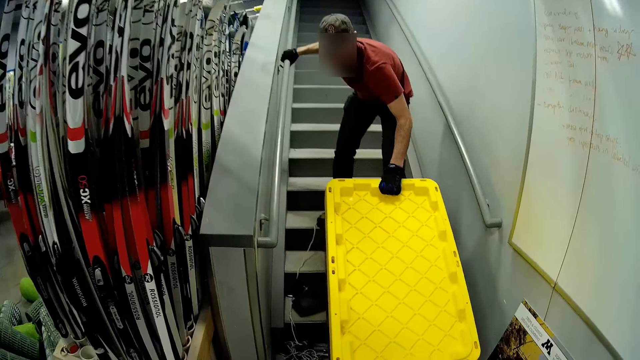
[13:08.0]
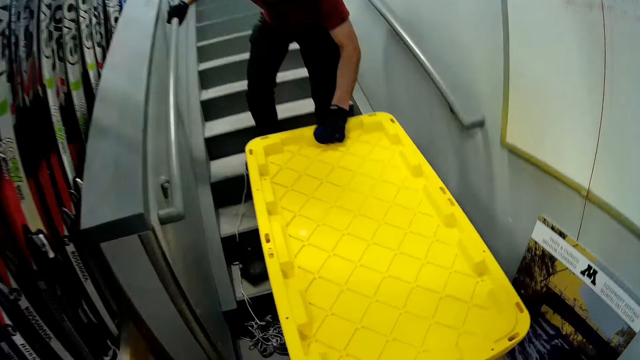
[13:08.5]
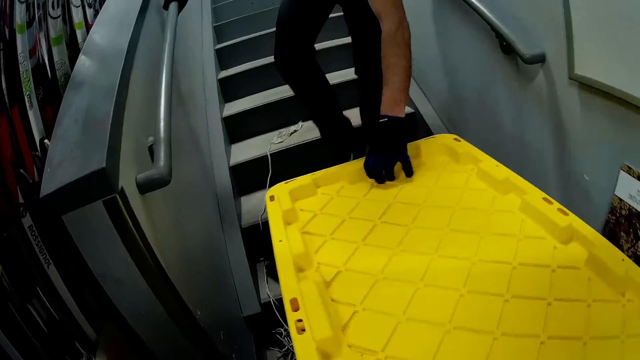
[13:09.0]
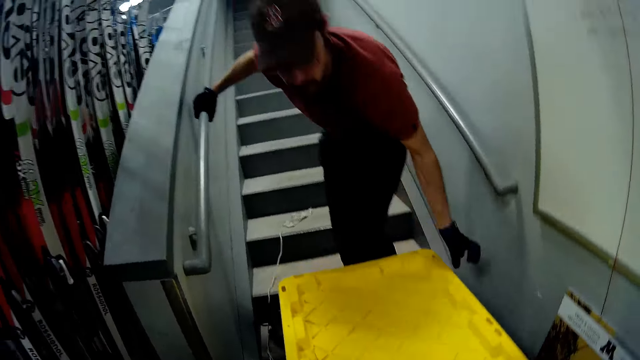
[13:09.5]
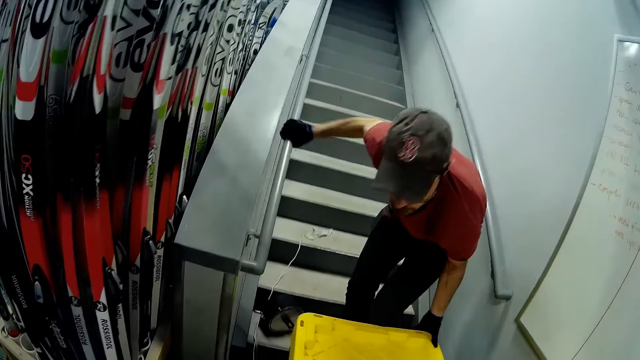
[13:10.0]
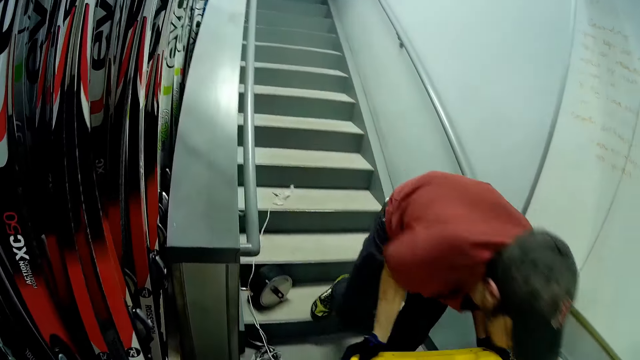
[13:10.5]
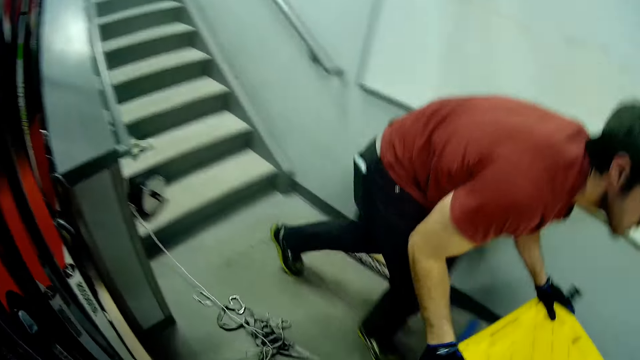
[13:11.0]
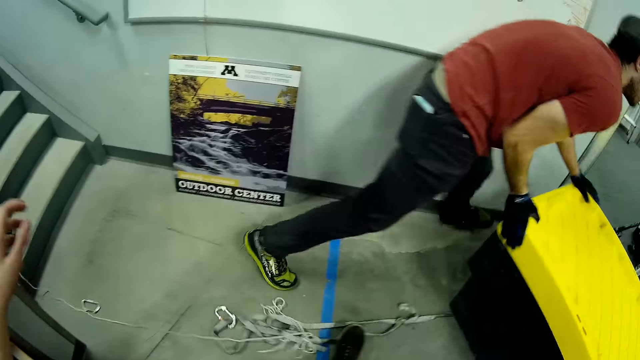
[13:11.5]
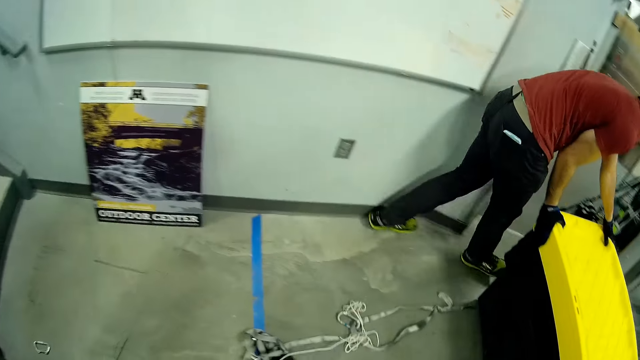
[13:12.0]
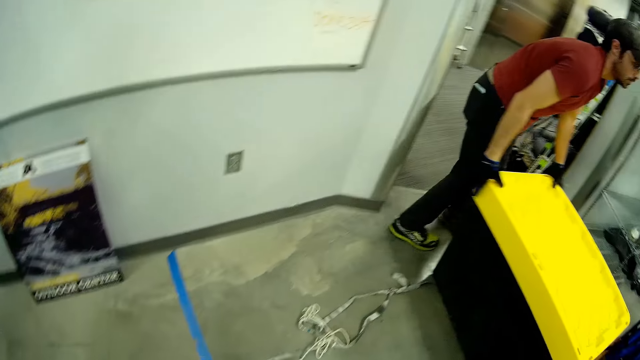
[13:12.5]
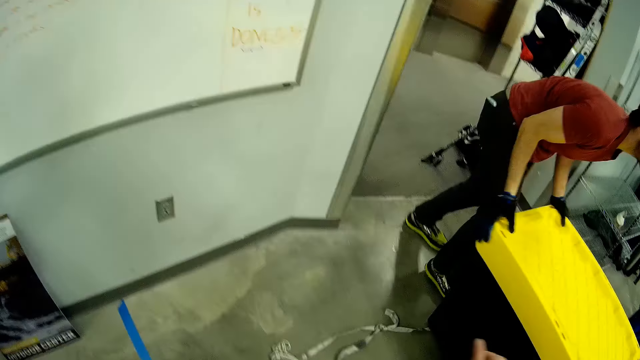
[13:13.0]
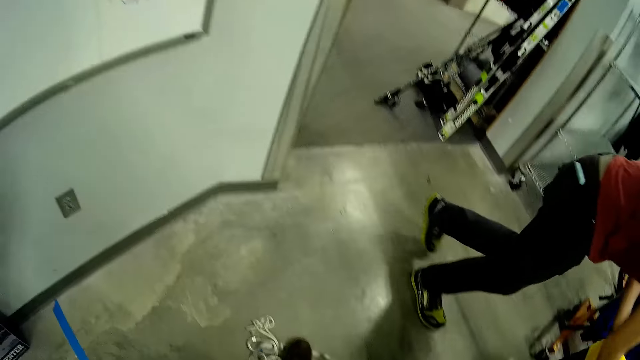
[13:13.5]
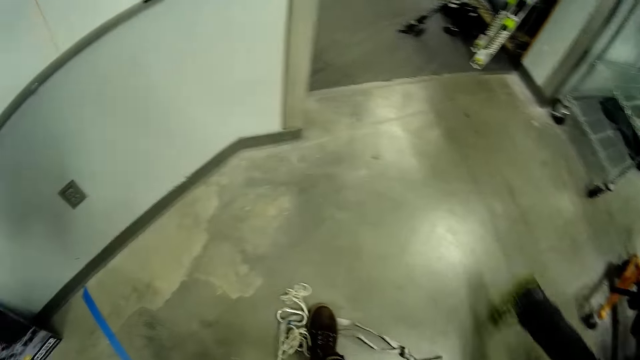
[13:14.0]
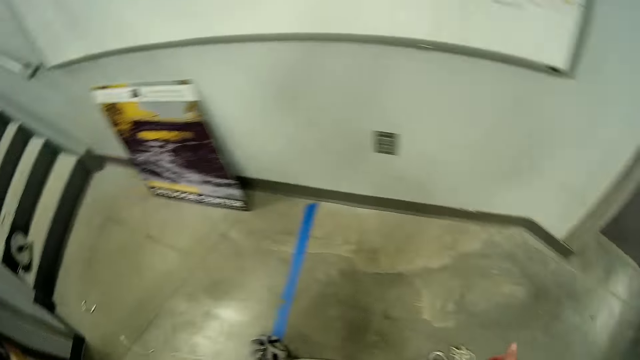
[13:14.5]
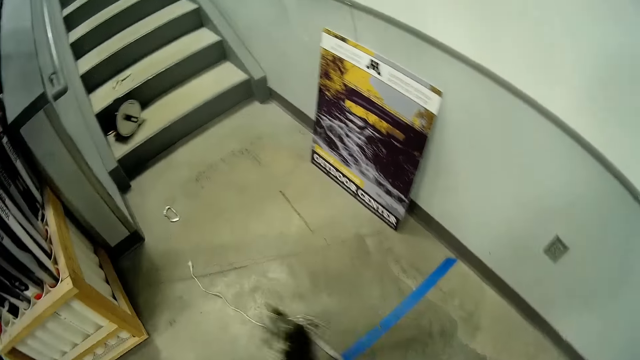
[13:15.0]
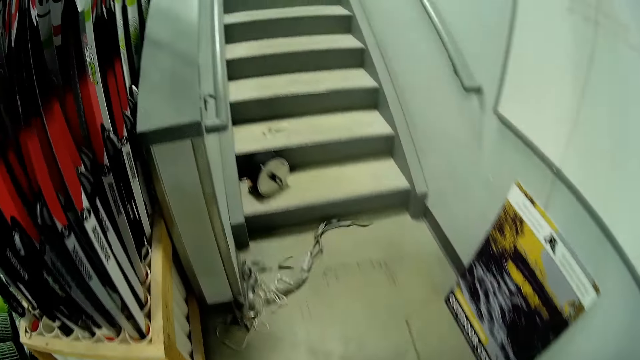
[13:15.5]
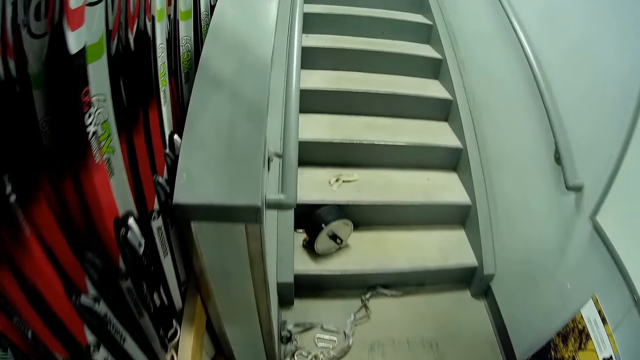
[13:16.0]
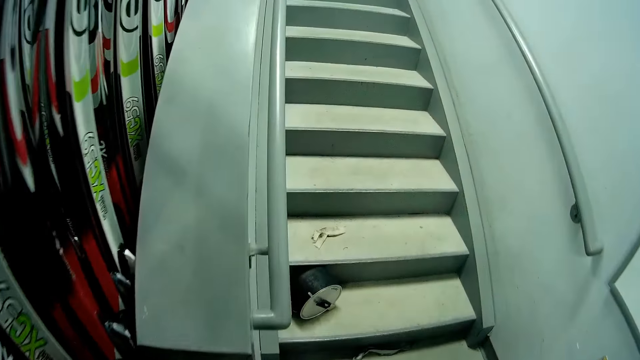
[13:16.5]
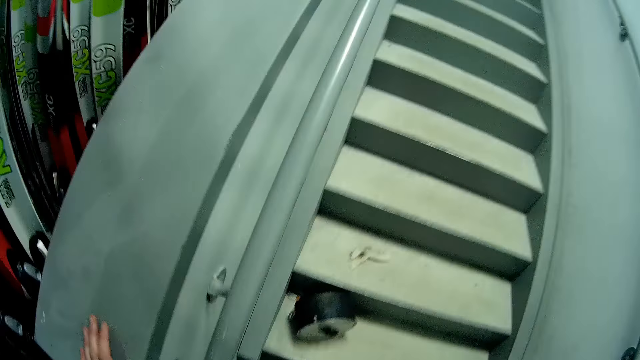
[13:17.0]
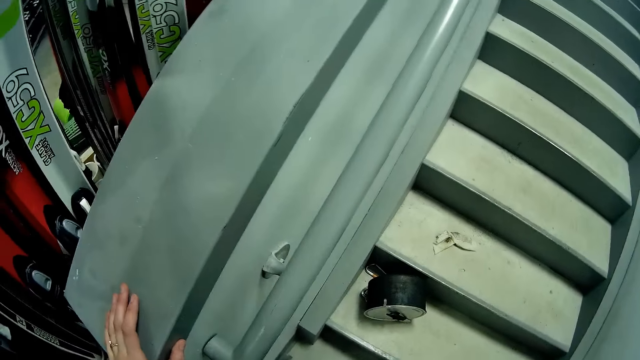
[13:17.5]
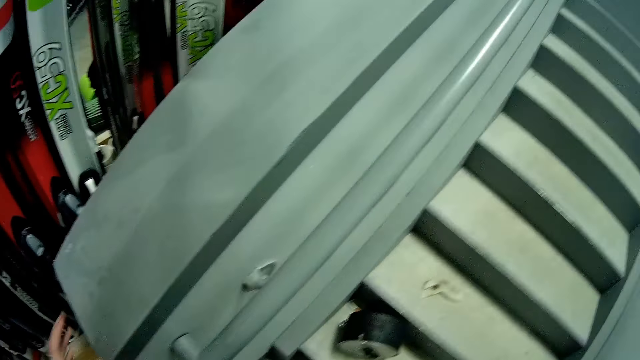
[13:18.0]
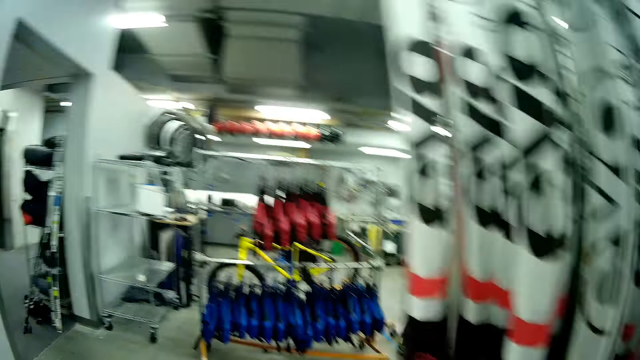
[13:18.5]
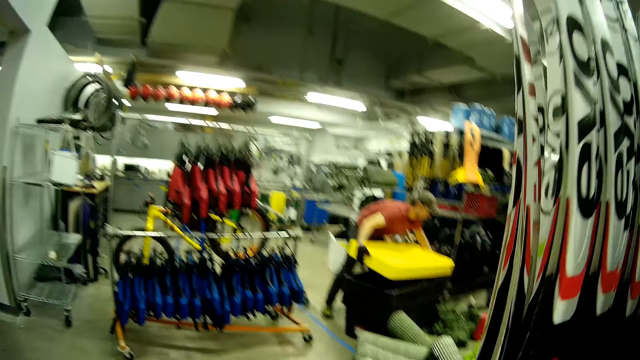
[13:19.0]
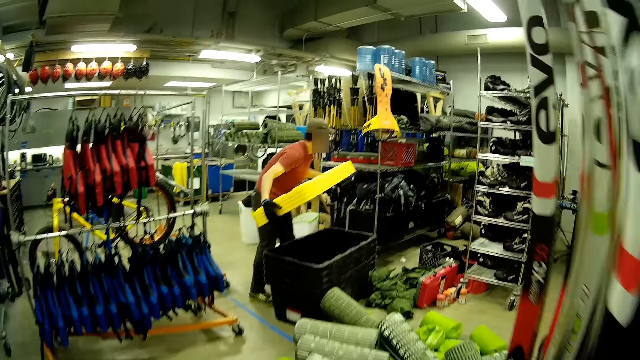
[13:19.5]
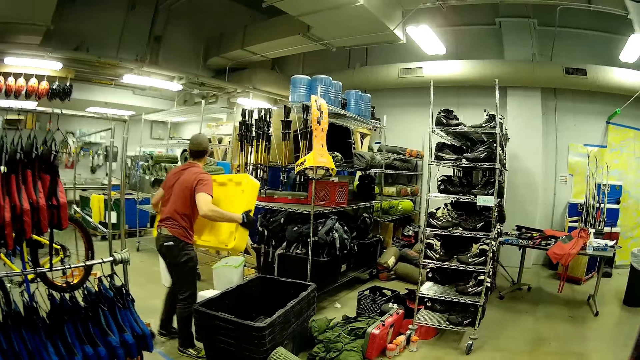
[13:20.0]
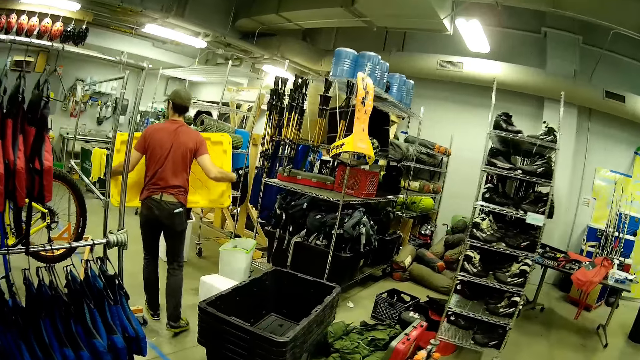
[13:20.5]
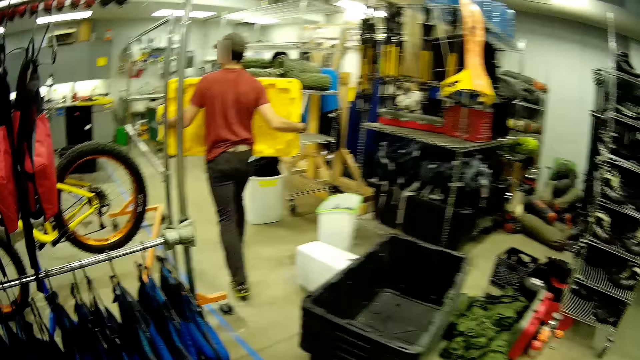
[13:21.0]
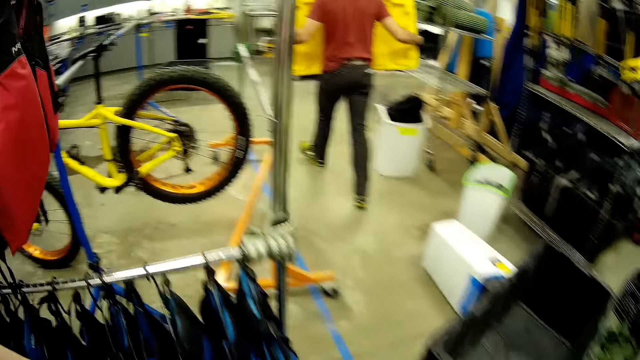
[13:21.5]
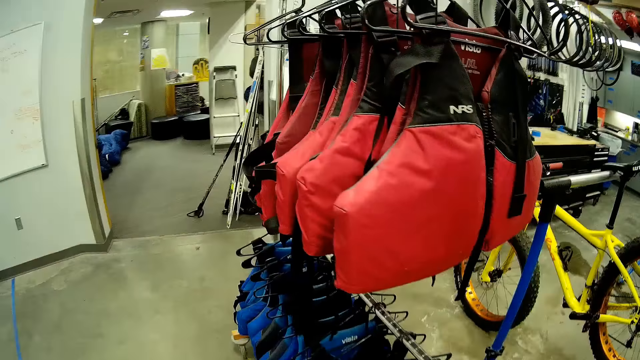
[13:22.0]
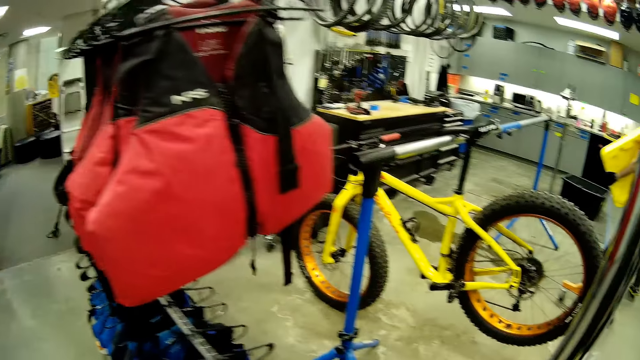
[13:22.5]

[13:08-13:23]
The man drops the cooler cover on the floor with his gloved right hand. He pulls the cooler on the floor with his gloved hands. The camera wearer steps on a rope. They push the rope. They put a hand on the handrail. The man picks up the cooler cover with his gloved hands. The camera wearer walks.

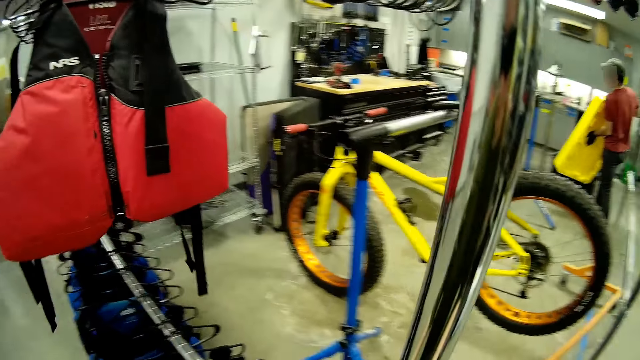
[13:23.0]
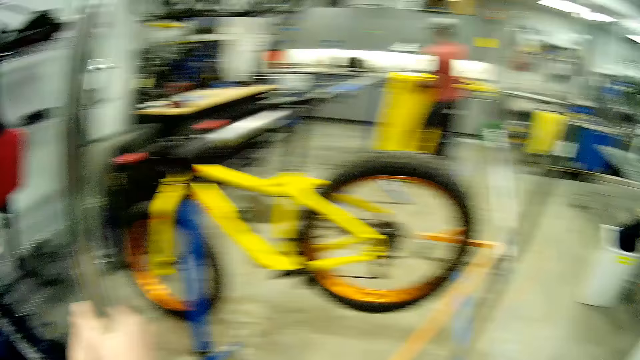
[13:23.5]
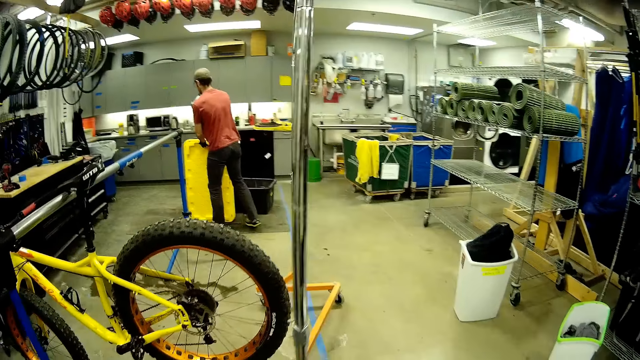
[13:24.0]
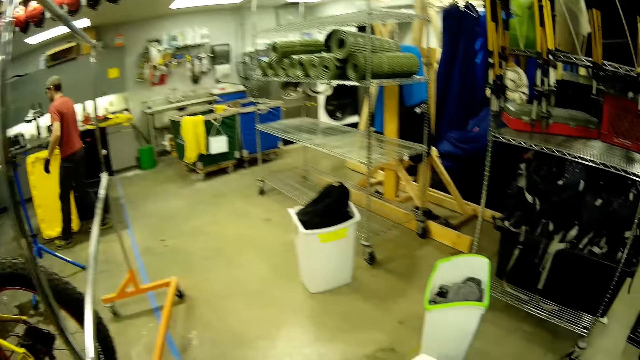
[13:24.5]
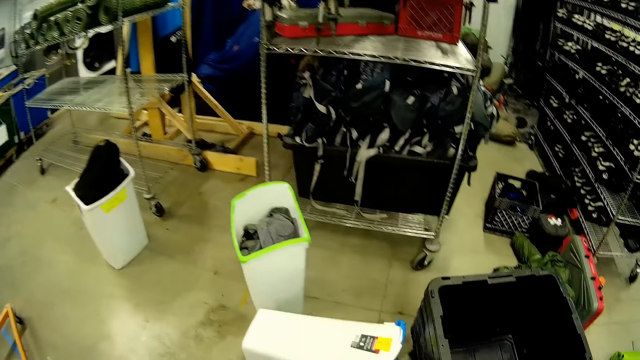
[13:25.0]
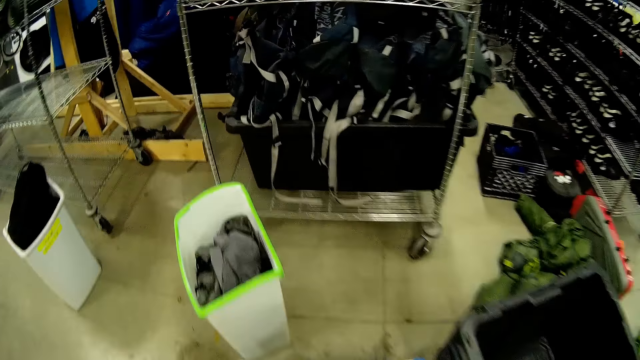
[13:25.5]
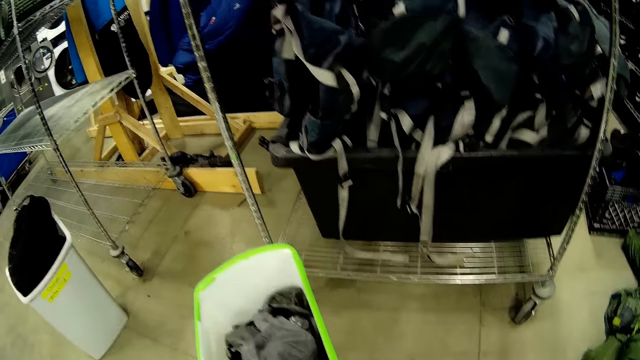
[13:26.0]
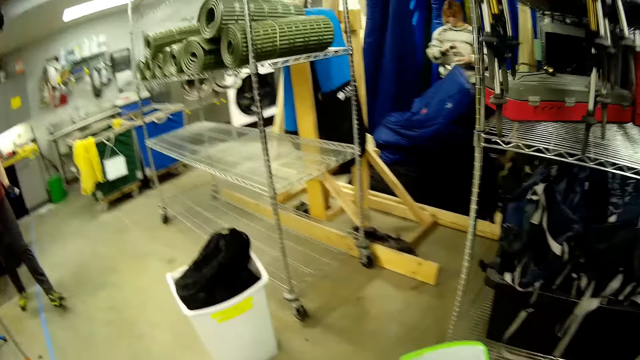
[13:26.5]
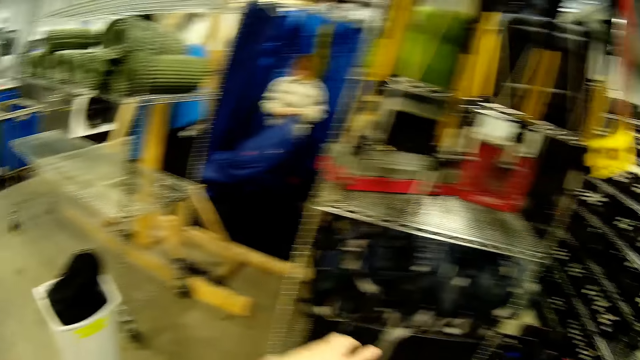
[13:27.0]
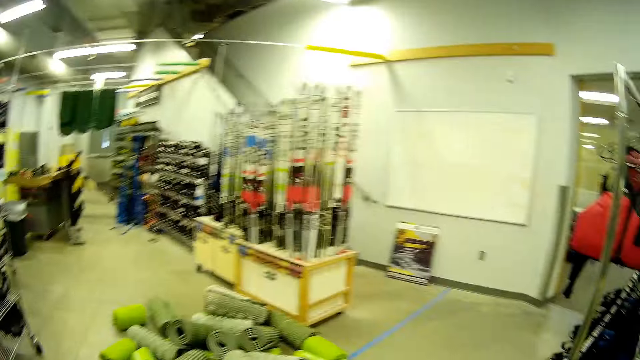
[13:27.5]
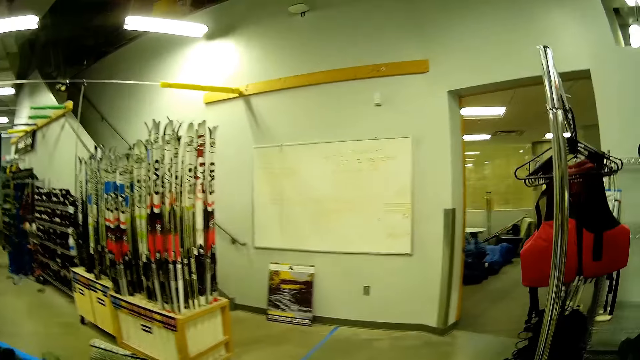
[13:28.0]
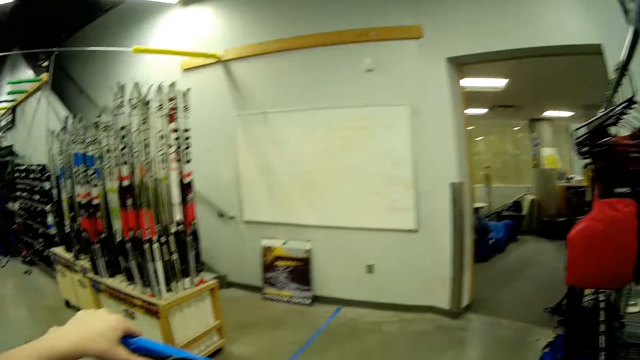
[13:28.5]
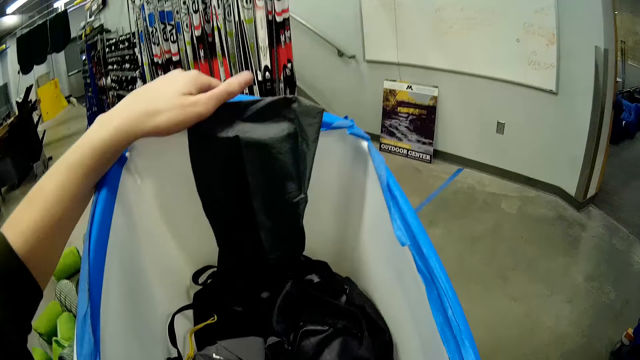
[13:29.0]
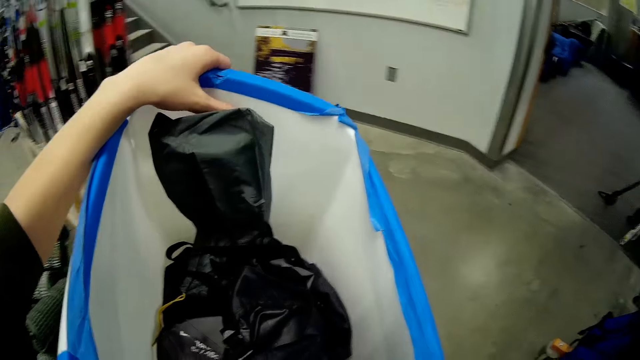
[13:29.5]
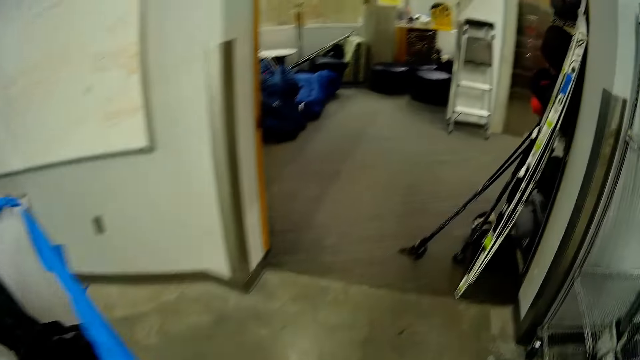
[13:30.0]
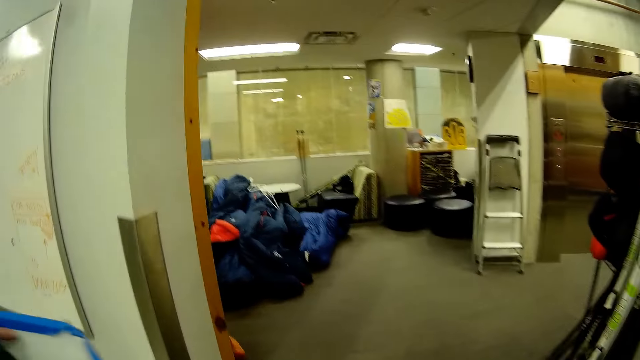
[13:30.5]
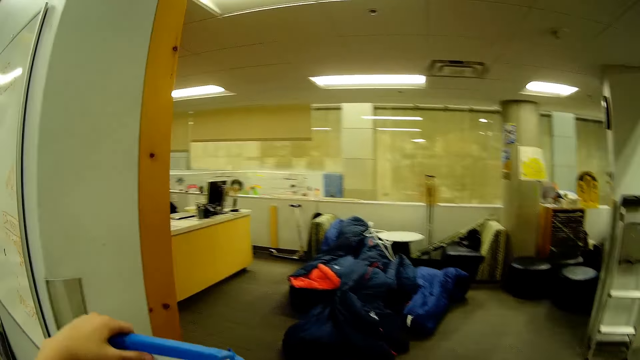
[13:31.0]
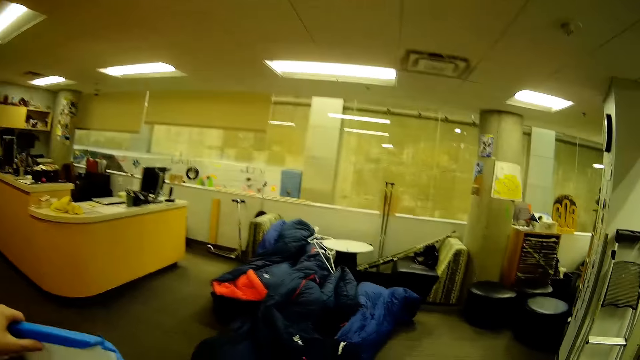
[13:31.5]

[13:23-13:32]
The man drops the cooler cover with his gloved hands. The camera wearer takes a bag.
